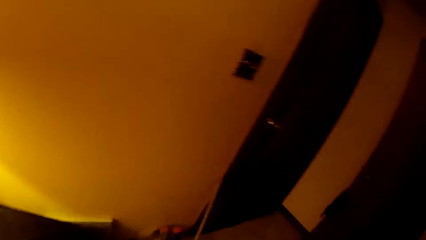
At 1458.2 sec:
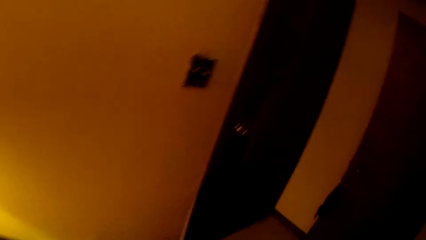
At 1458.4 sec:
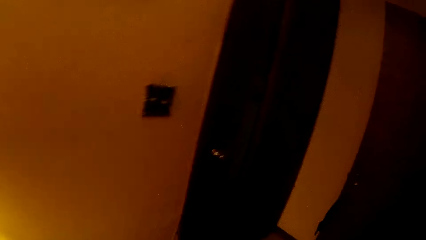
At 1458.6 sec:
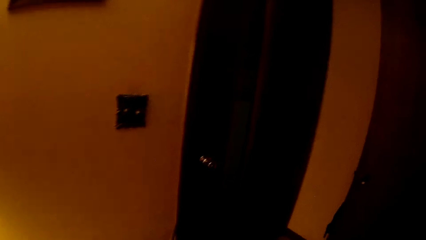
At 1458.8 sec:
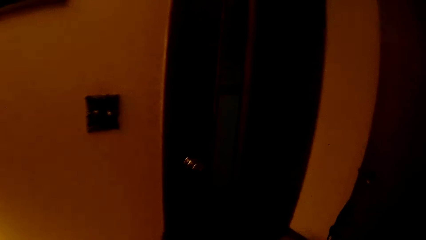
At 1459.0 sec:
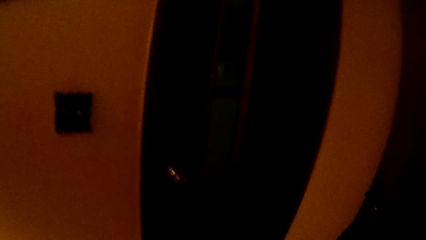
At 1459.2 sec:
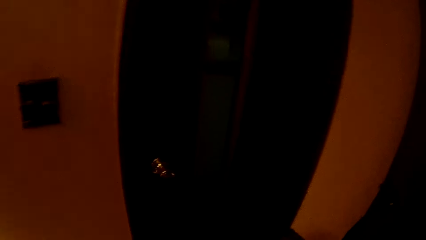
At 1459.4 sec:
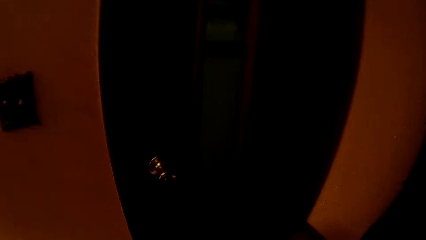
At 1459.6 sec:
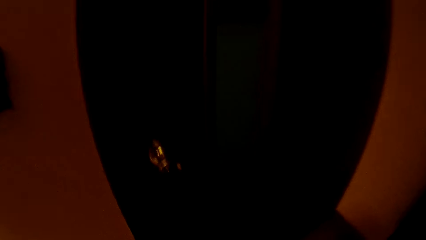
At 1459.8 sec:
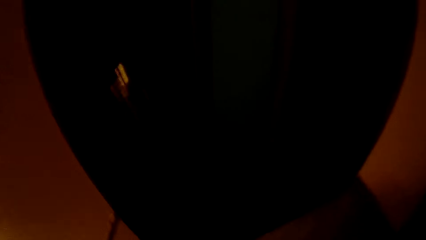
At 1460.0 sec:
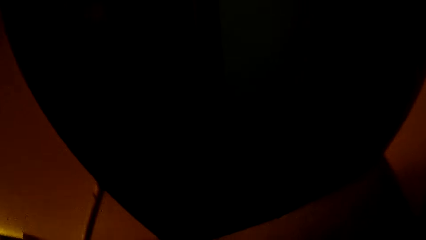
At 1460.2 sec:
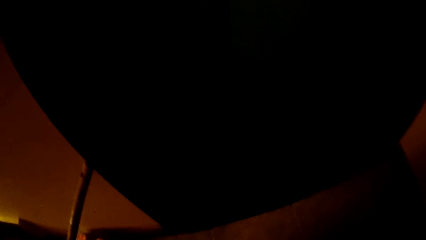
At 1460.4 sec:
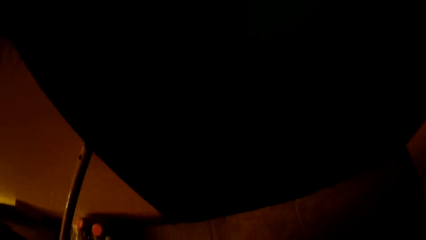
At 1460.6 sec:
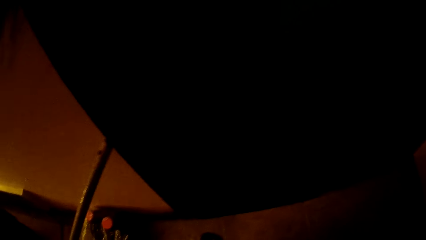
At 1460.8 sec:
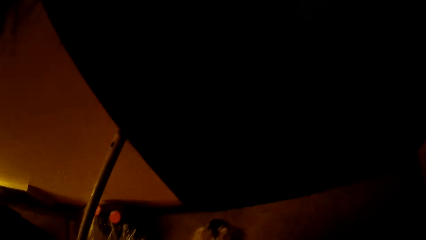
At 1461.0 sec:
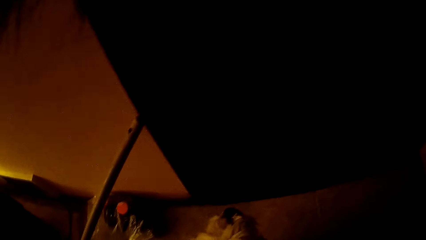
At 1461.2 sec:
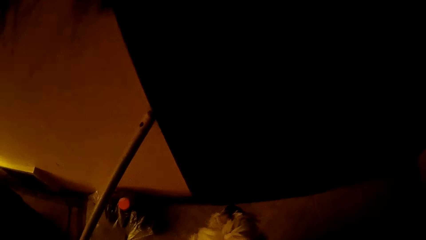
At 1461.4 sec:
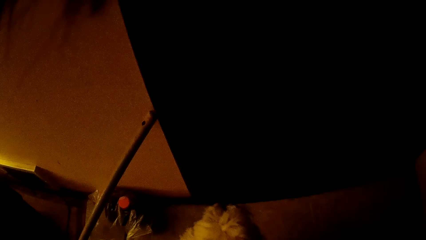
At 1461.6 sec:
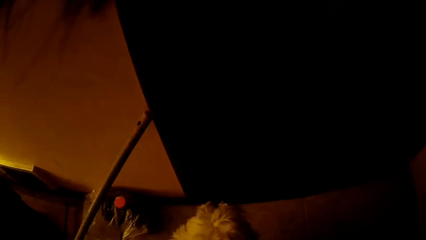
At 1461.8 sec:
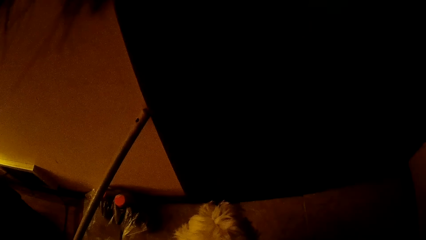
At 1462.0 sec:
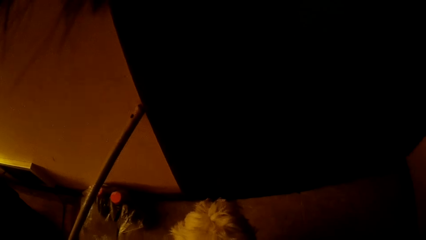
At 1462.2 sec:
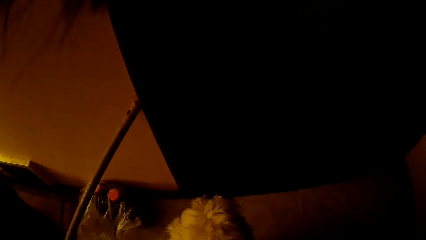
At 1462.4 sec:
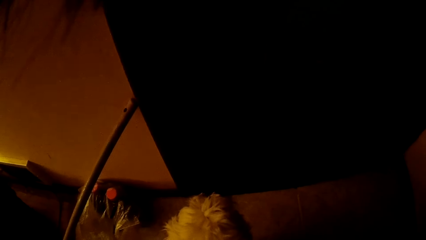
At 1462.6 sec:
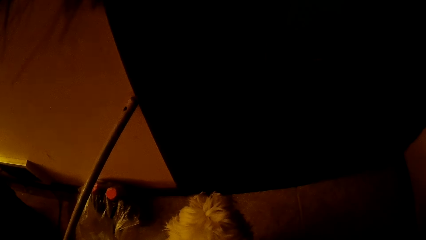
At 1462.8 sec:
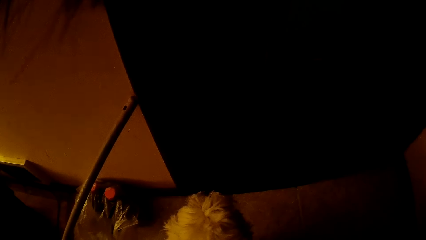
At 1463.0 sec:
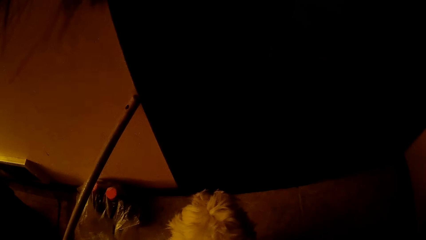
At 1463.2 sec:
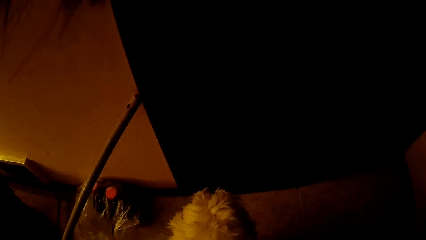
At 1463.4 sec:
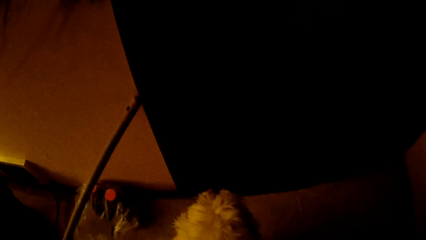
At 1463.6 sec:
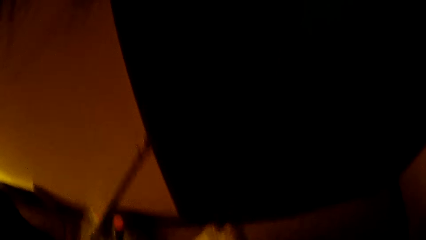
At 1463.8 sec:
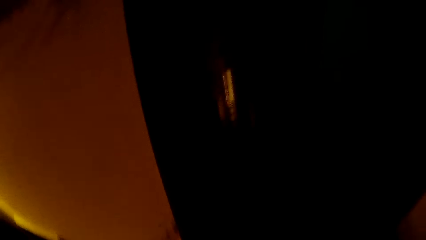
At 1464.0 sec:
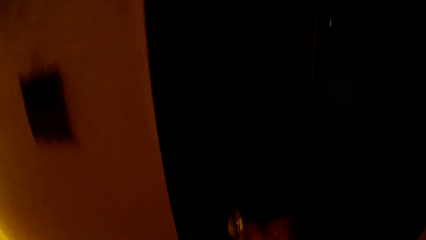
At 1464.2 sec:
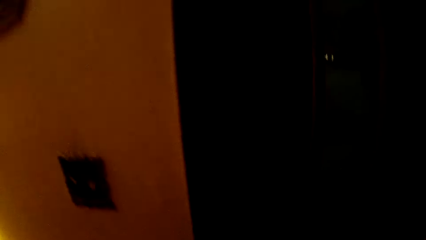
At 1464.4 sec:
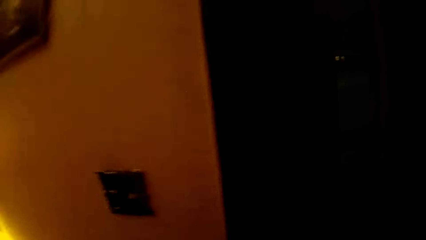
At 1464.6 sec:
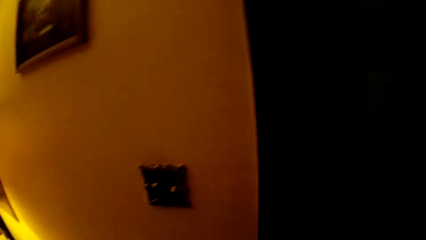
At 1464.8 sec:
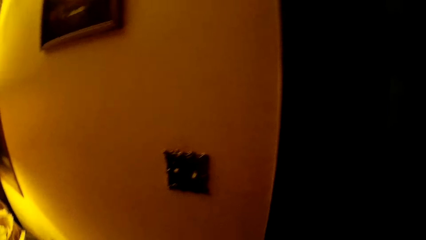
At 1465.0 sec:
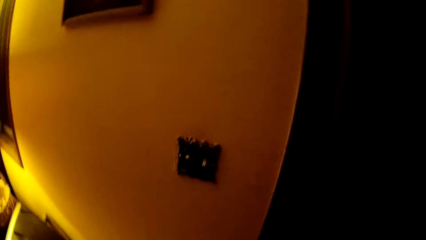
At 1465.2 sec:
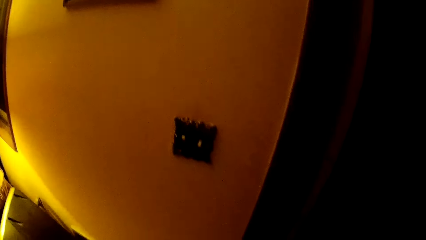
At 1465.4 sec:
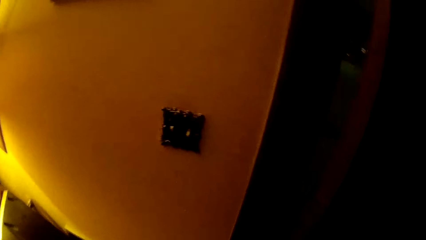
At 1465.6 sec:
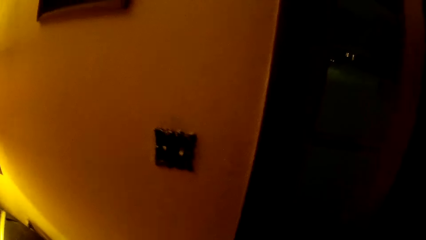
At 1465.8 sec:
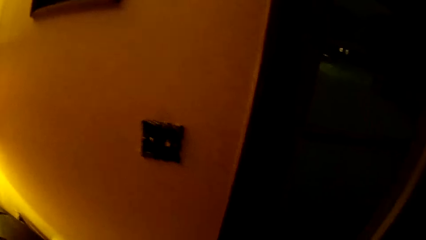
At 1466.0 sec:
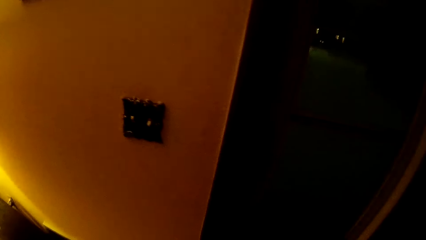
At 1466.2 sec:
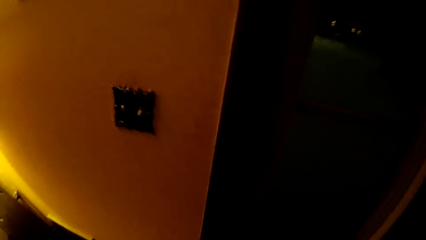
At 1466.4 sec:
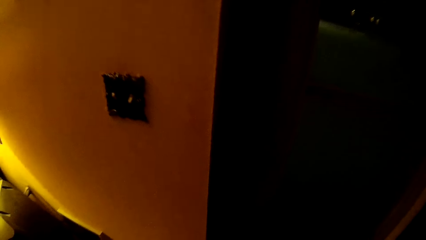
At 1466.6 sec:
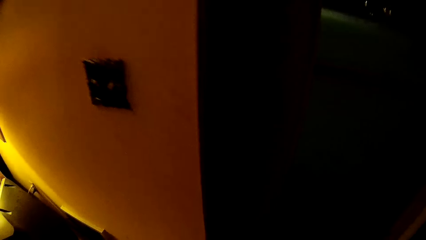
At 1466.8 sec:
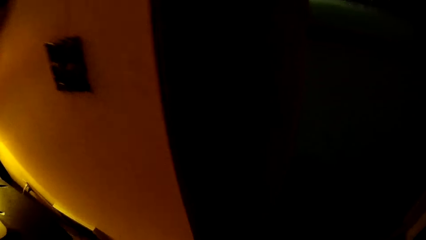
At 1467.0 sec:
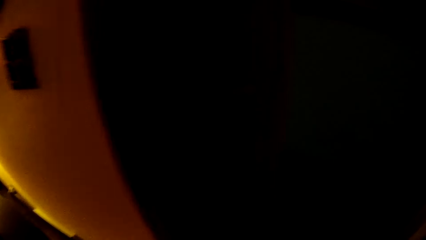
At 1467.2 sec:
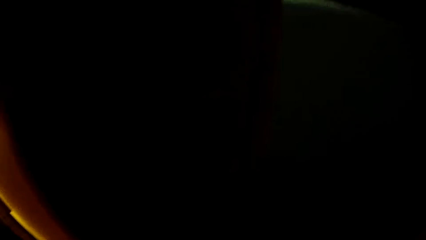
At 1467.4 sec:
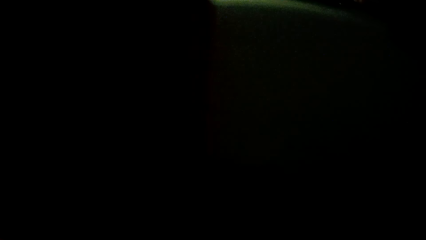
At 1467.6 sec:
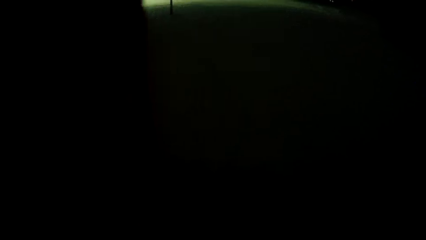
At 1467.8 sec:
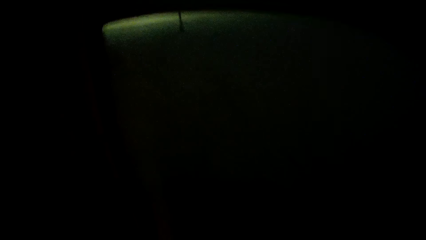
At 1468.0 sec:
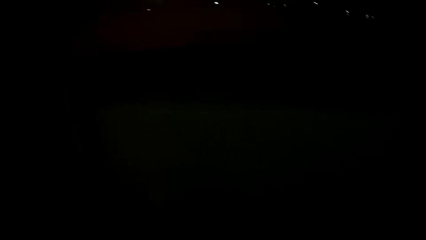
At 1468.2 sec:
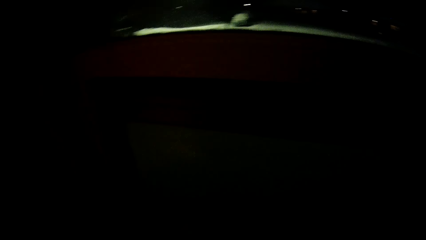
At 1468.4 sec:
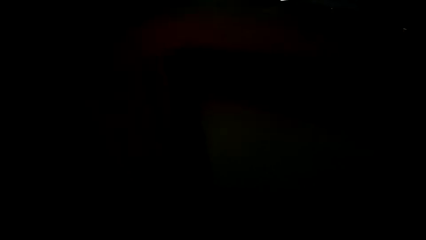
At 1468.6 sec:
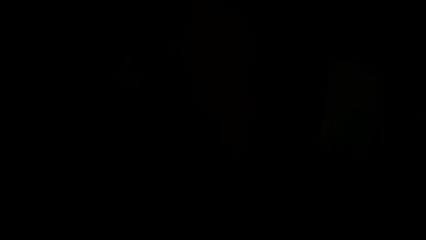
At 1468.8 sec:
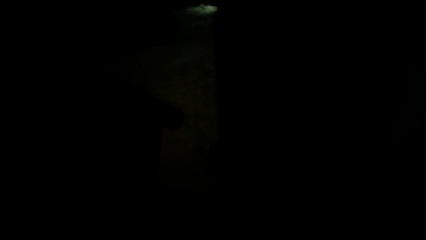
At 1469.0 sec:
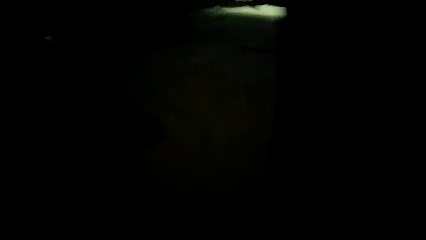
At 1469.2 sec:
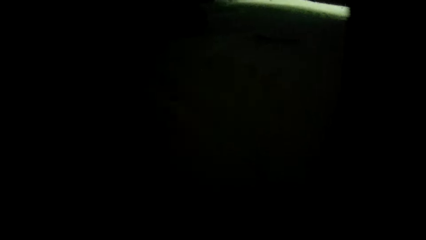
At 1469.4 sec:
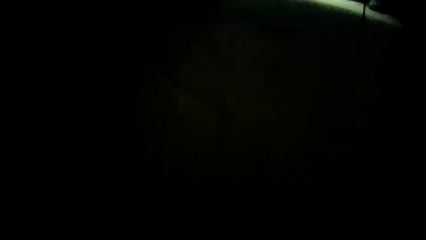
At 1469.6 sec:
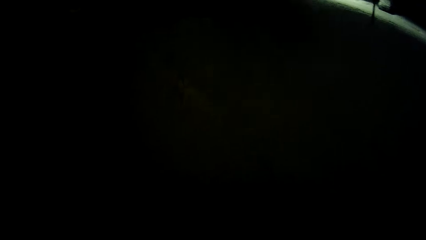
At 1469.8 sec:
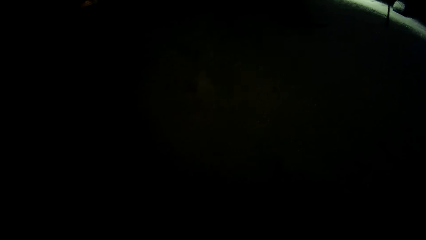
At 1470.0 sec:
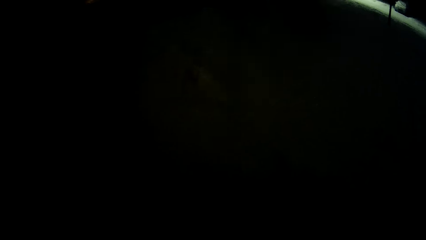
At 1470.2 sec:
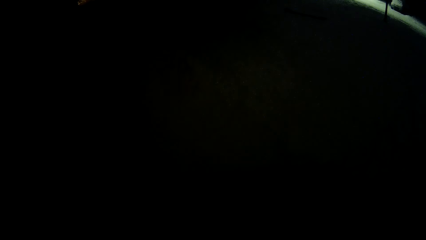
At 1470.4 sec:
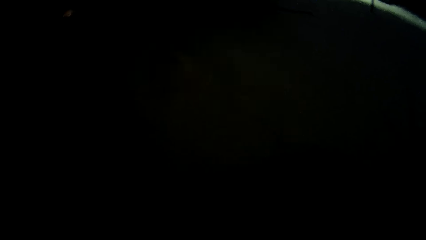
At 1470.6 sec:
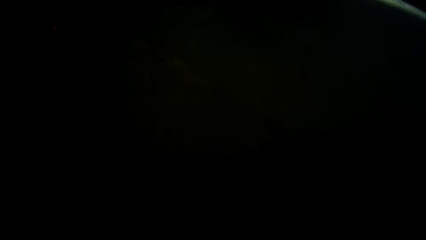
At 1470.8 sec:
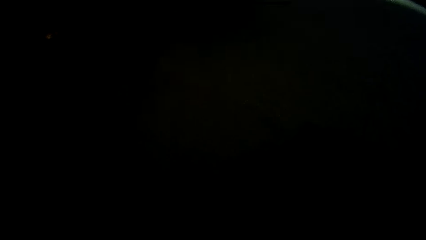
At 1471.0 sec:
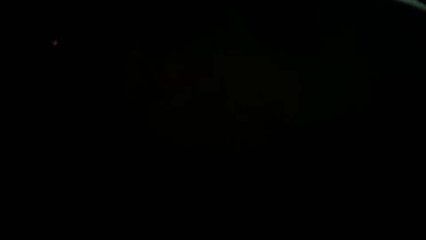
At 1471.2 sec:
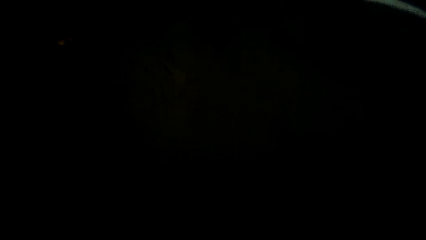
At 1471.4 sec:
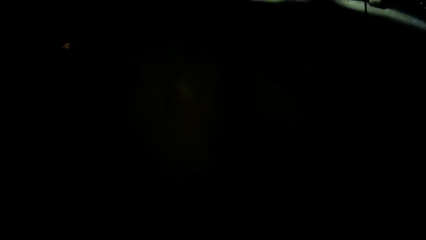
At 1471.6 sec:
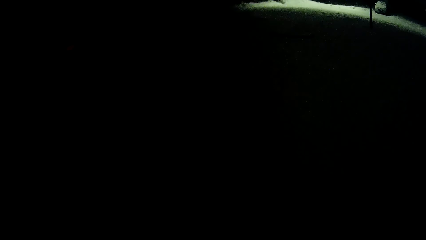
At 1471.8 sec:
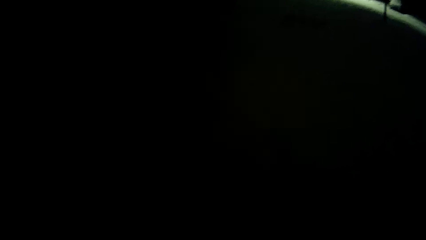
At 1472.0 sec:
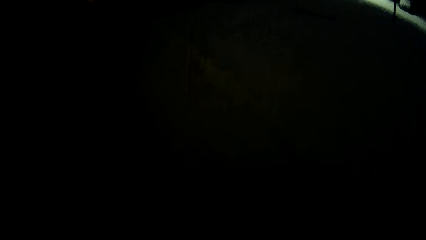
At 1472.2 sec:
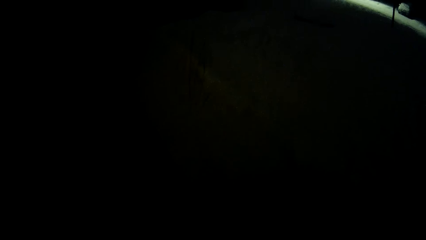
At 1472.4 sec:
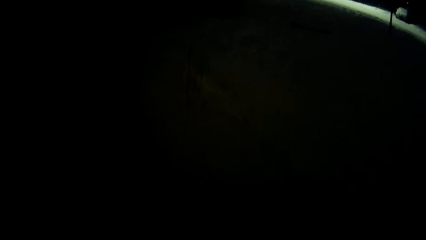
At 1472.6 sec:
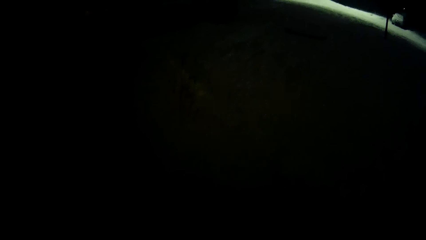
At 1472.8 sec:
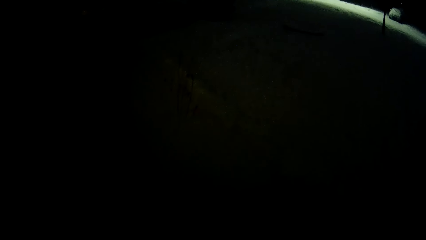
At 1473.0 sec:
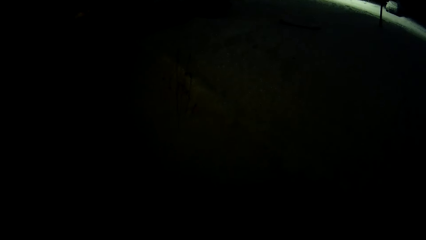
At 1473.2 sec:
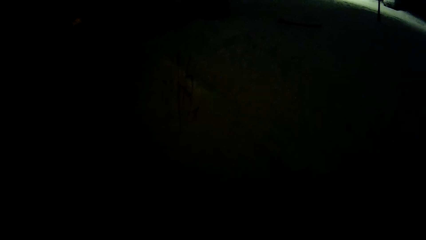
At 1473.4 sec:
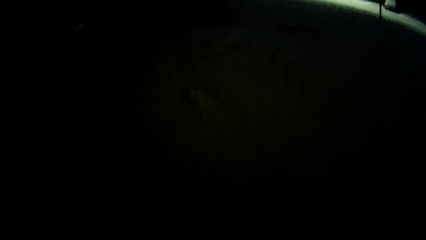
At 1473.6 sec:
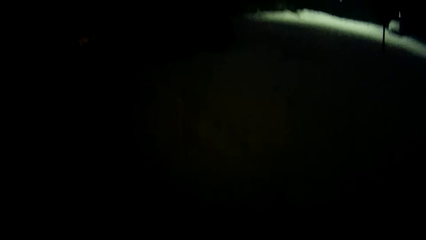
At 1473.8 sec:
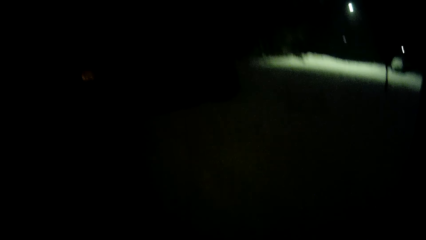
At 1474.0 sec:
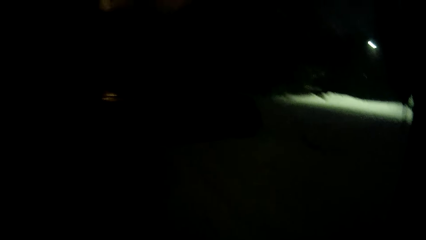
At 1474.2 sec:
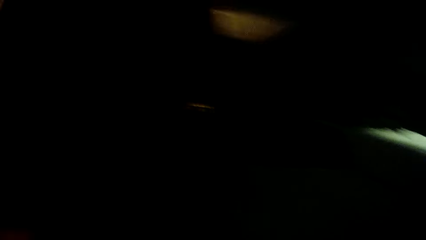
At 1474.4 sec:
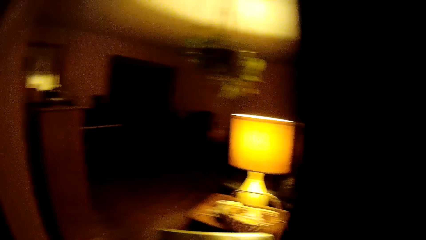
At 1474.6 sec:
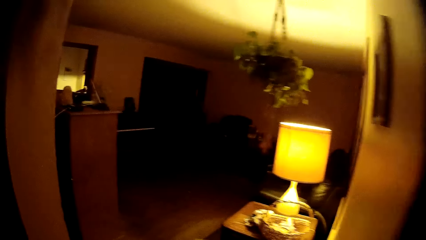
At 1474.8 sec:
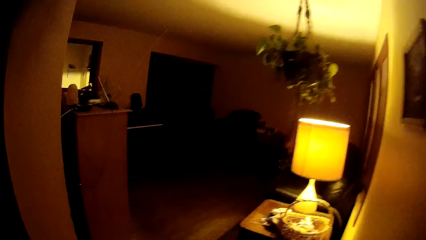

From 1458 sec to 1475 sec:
The camera wearer stands at a door. He bends towards the dog. He stands. He opens the door of the house with his right hand. He goes out of the house.
